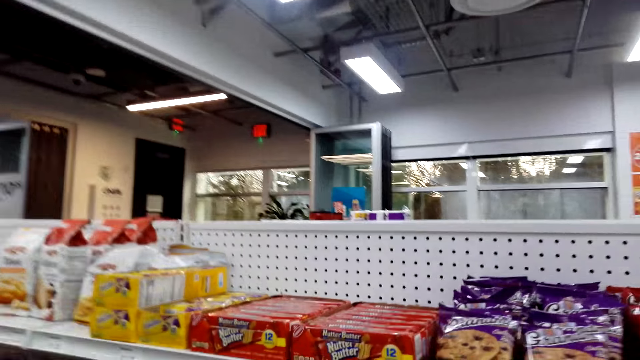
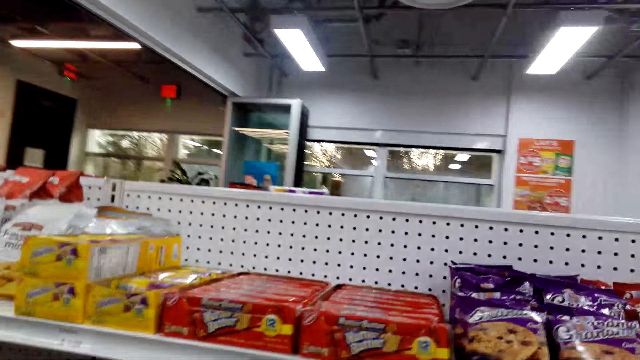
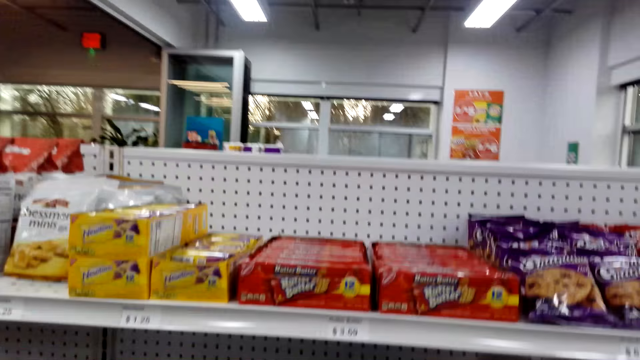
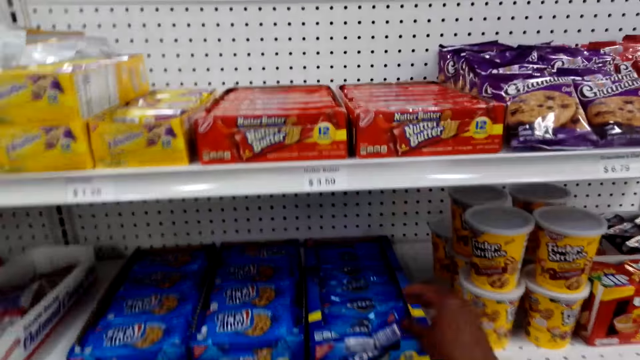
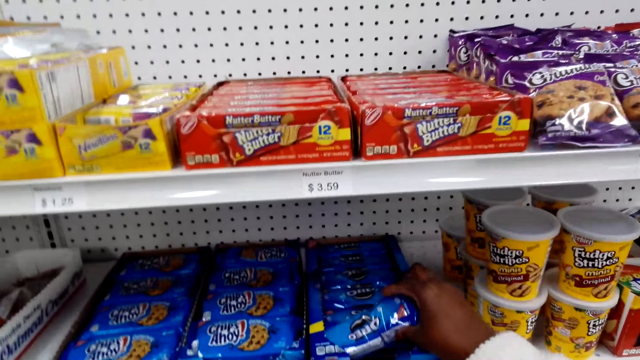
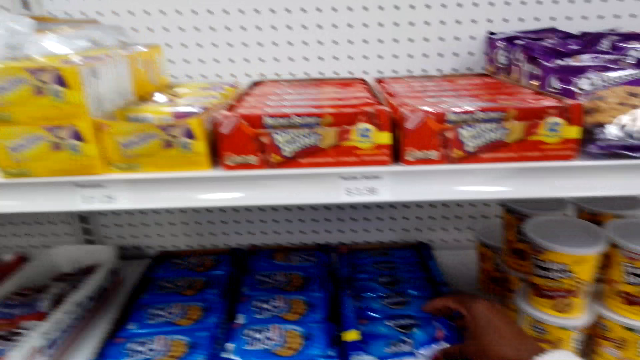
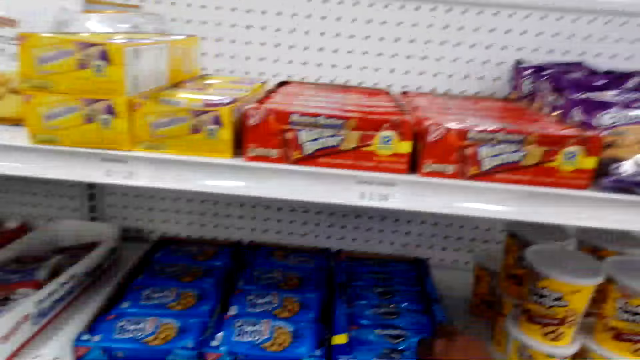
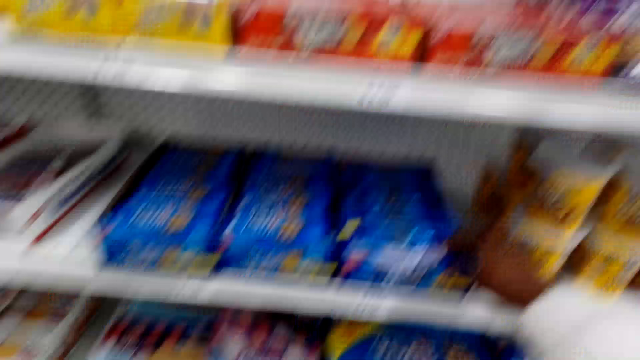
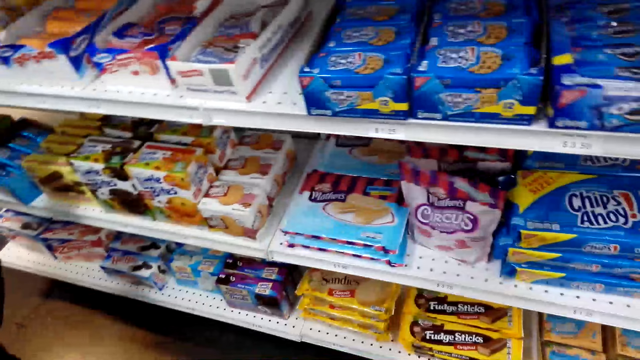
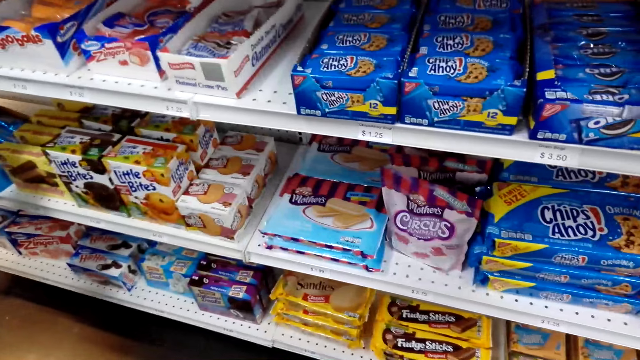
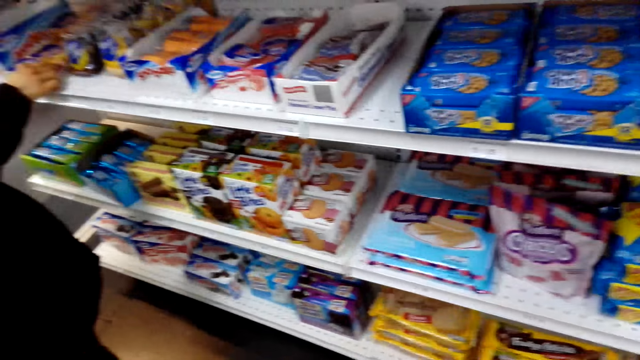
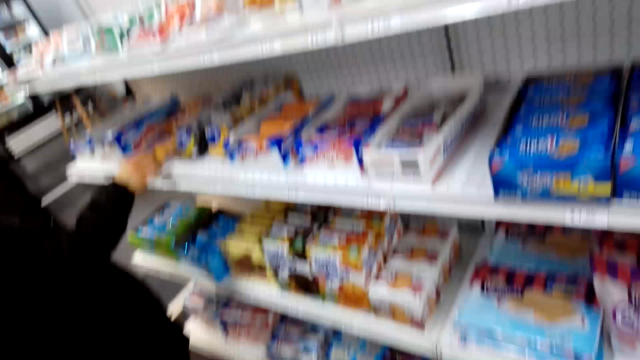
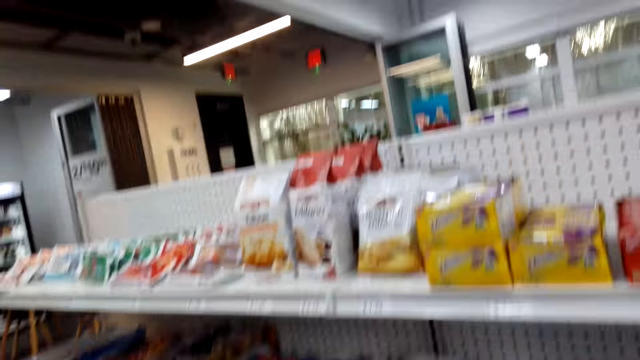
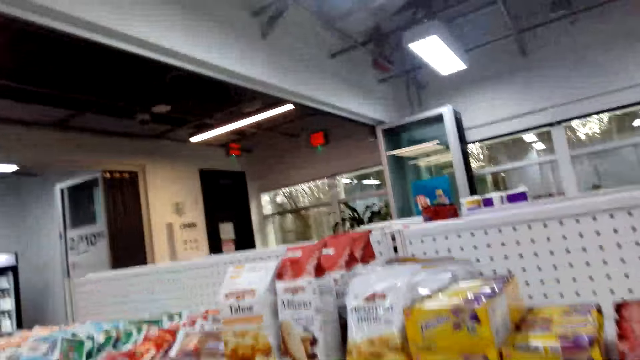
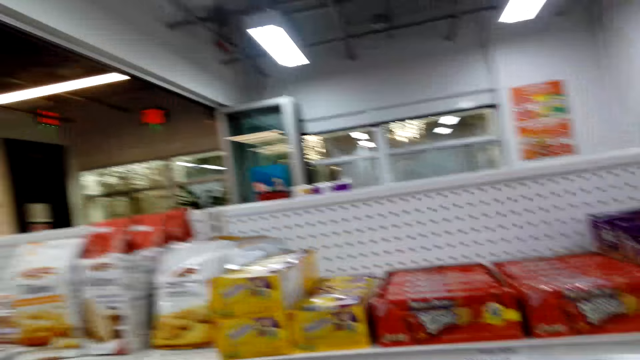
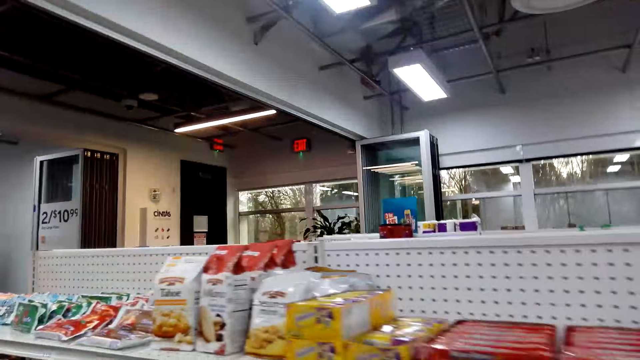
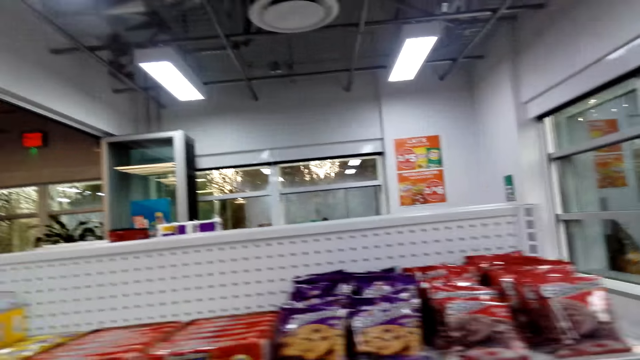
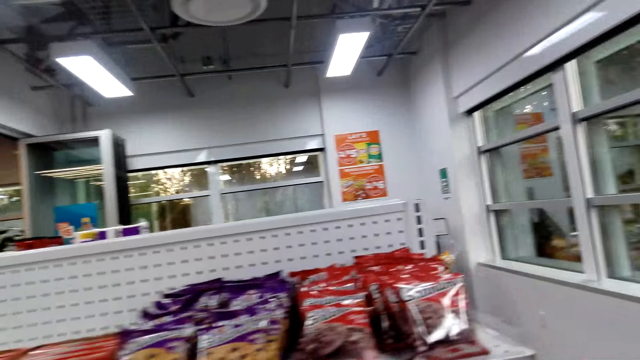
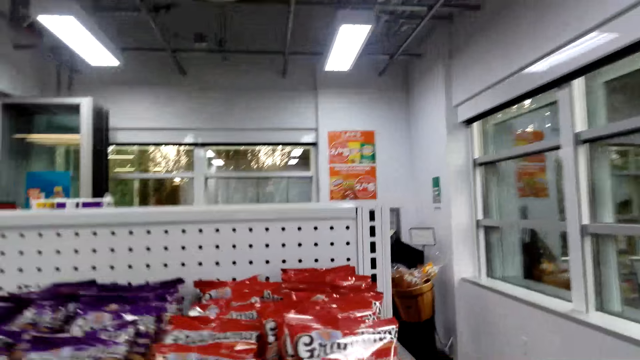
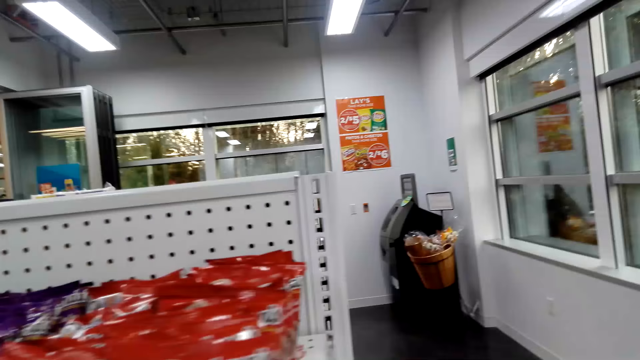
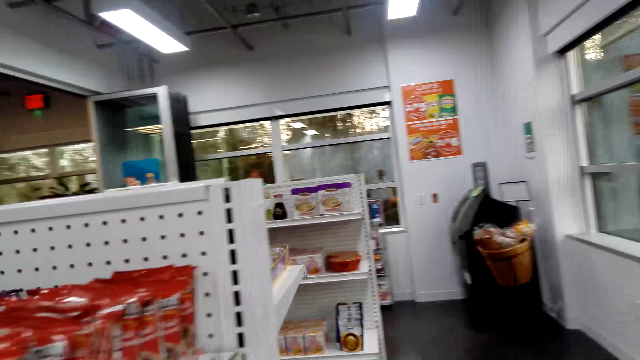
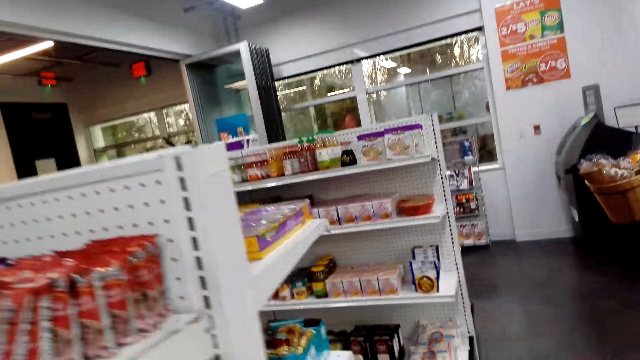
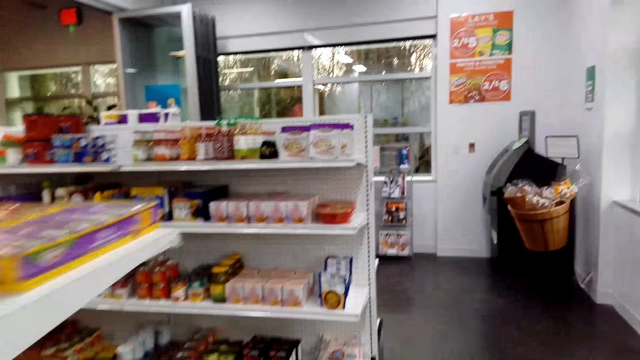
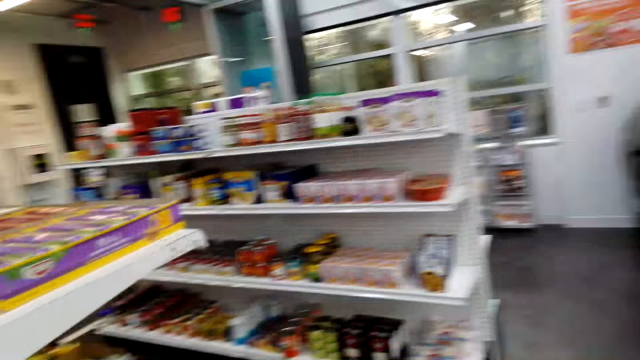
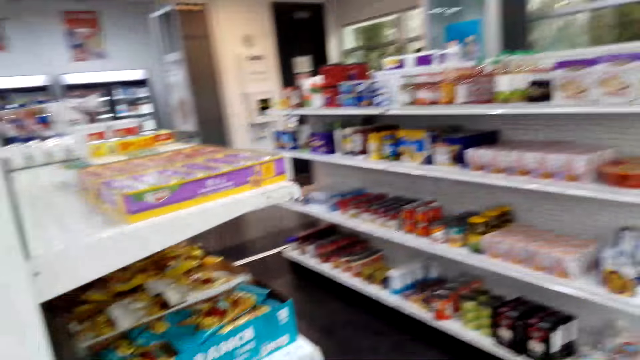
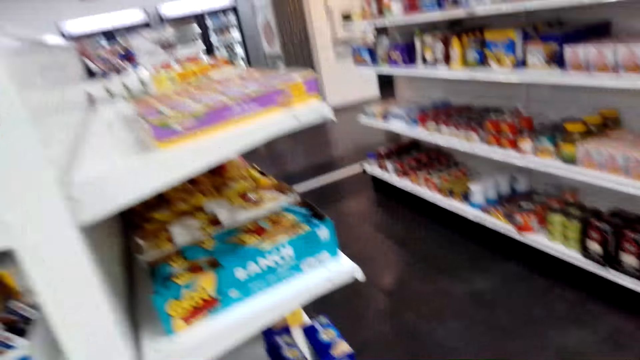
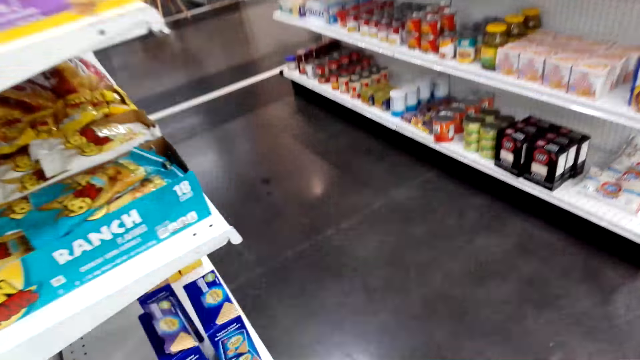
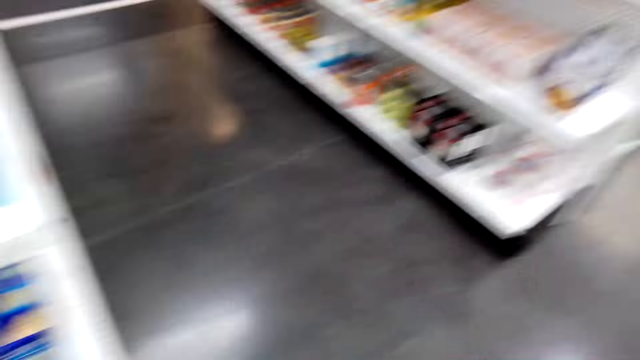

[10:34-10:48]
The camera wearer picks up a pack of oreo biscuits. They look around. They walk in the supermarket.

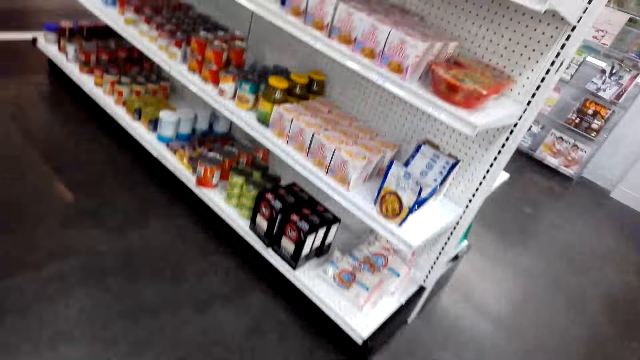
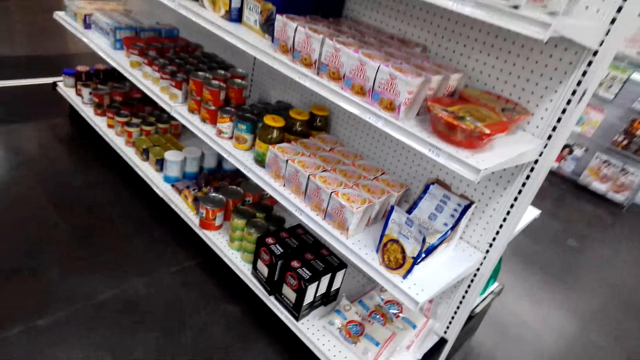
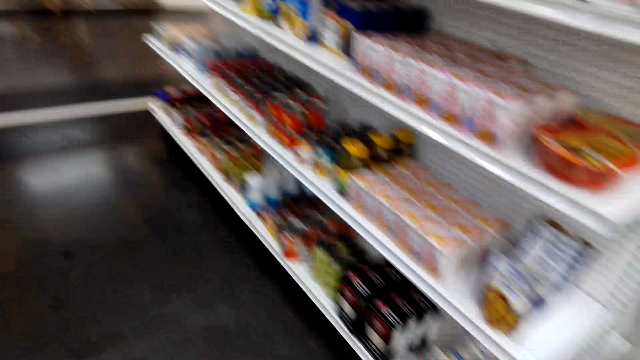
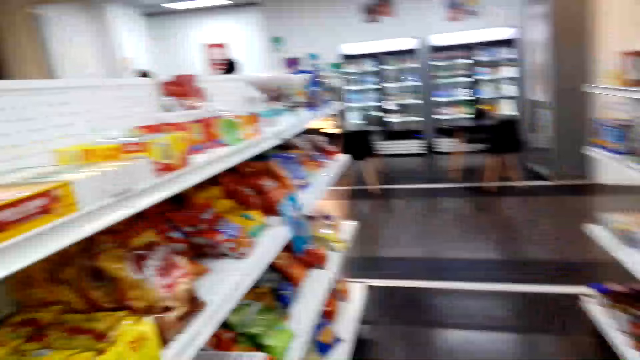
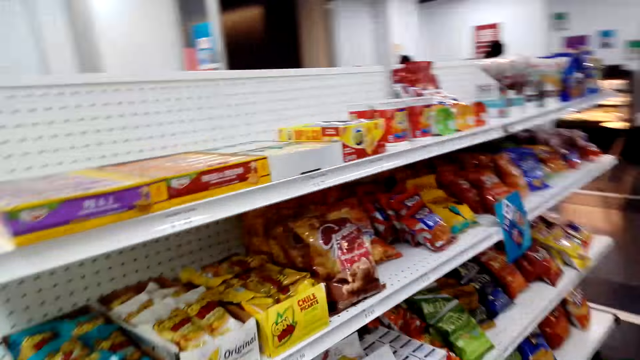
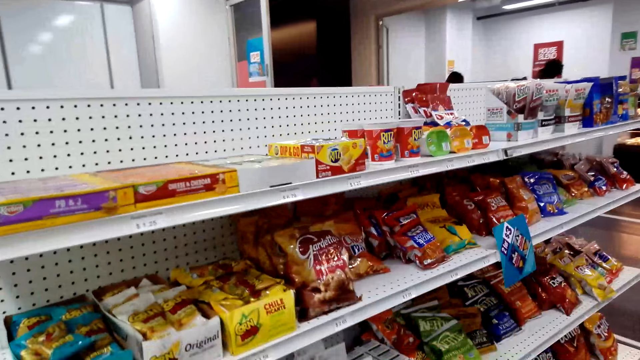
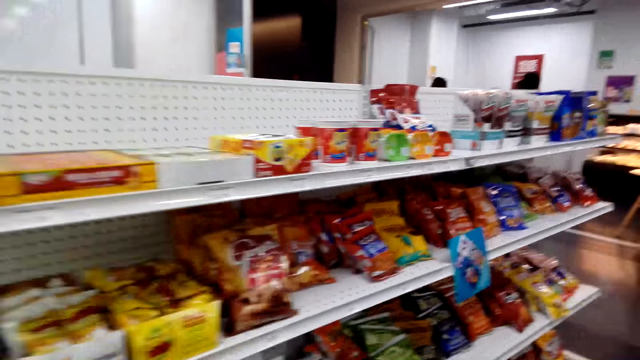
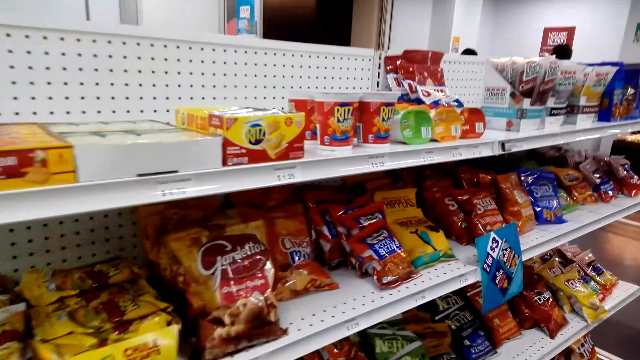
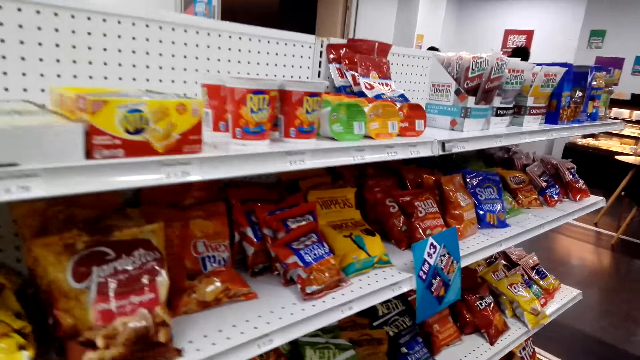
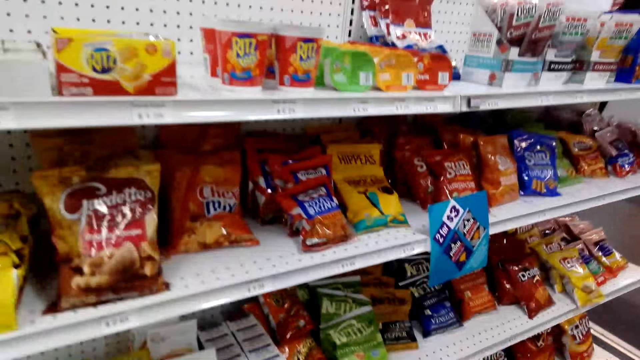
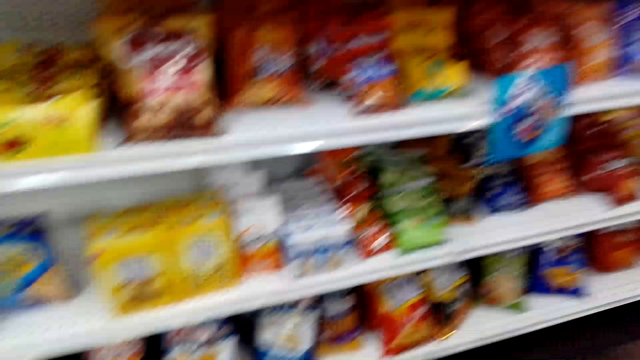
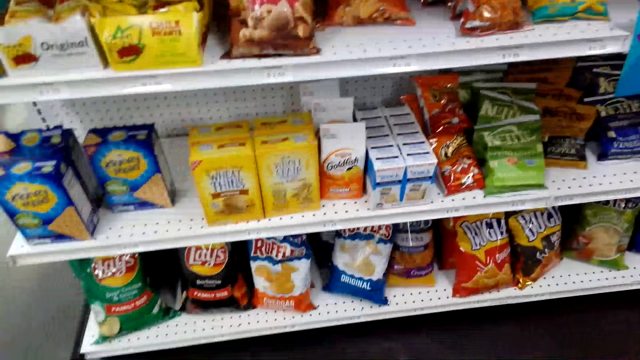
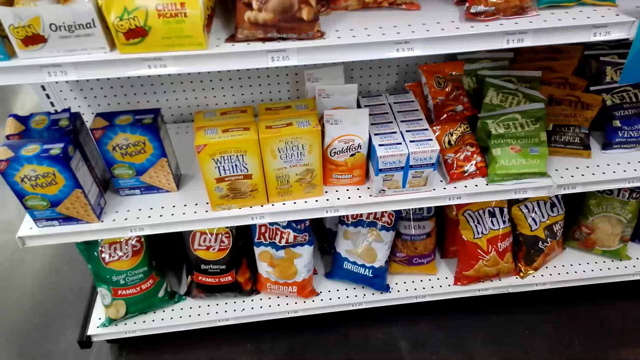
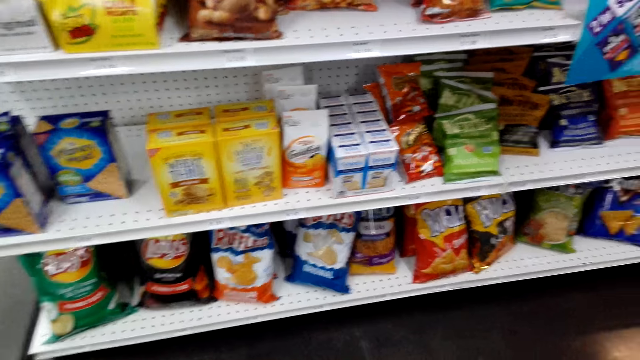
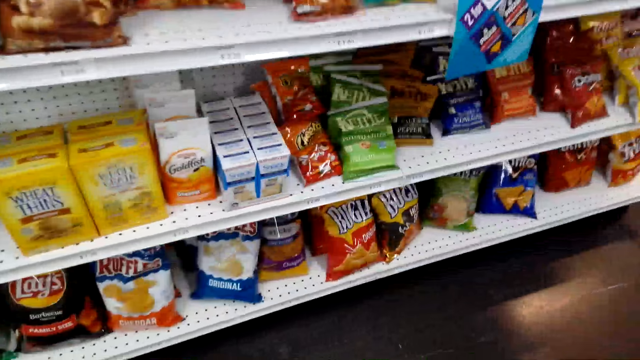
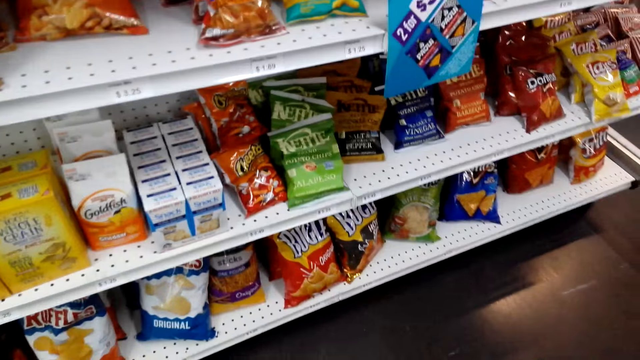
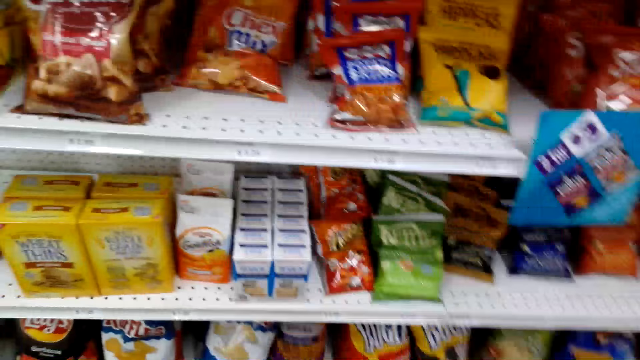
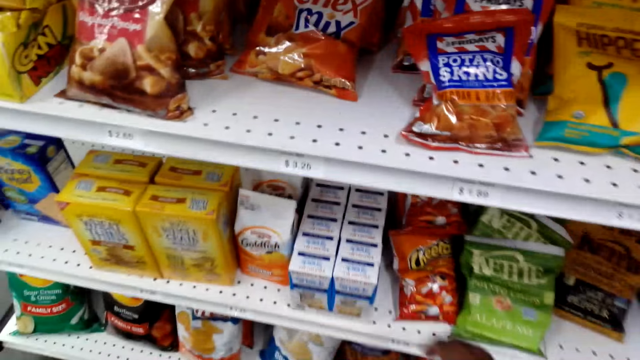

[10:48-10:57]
The camera wearer looks around the shelves.
